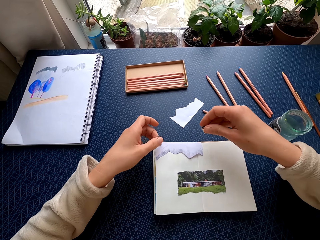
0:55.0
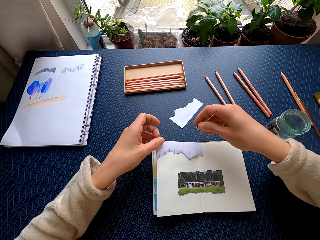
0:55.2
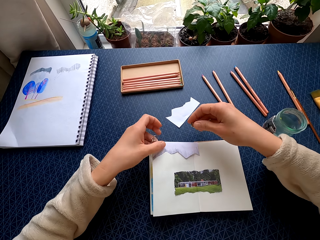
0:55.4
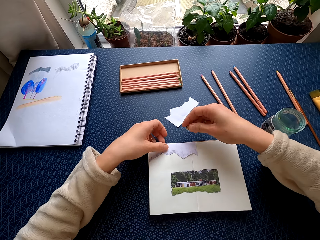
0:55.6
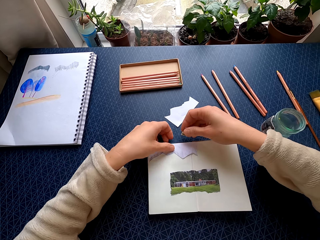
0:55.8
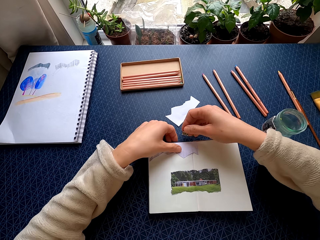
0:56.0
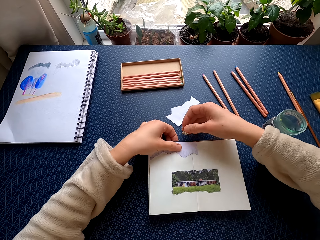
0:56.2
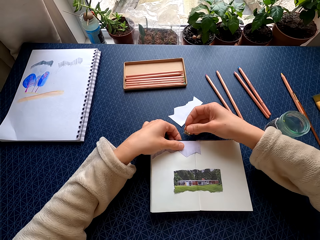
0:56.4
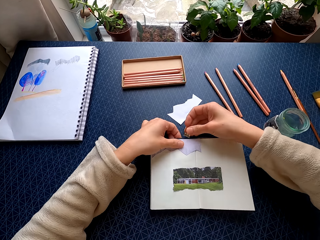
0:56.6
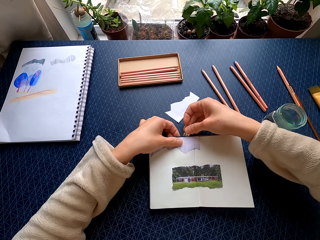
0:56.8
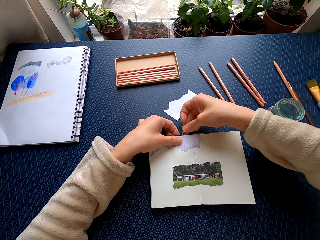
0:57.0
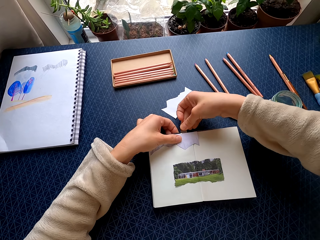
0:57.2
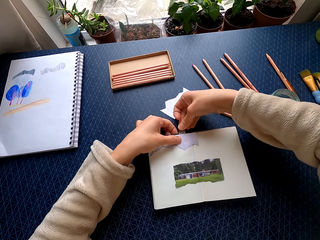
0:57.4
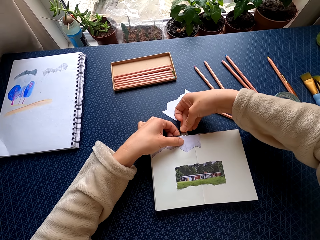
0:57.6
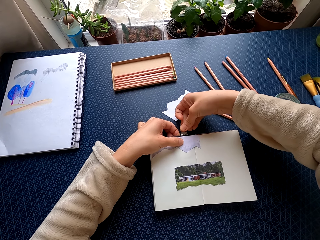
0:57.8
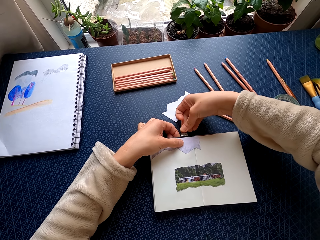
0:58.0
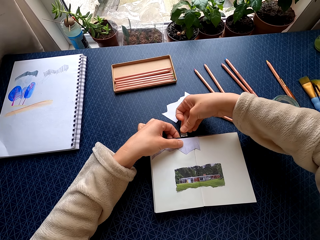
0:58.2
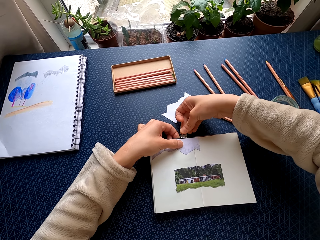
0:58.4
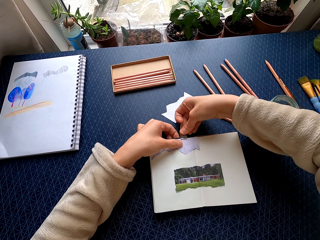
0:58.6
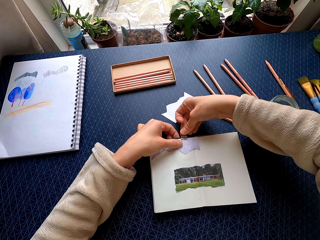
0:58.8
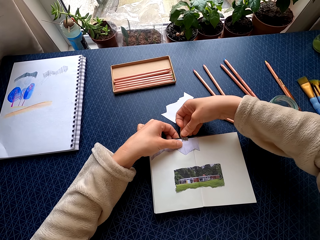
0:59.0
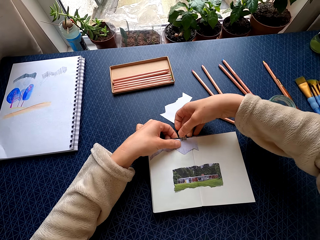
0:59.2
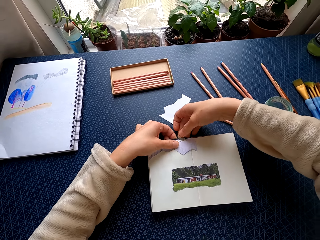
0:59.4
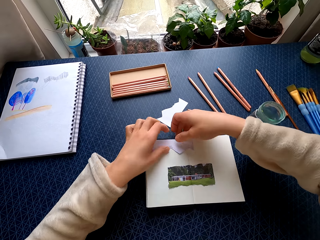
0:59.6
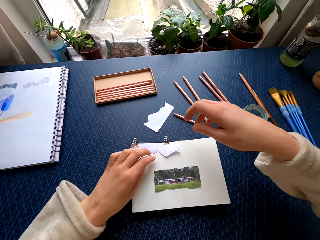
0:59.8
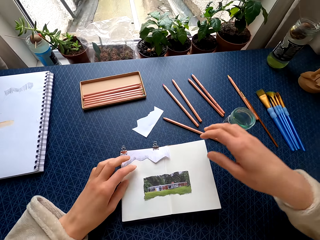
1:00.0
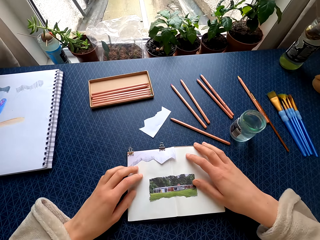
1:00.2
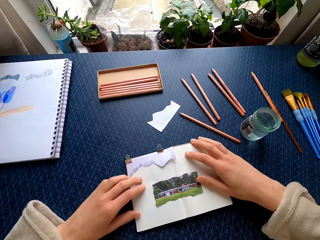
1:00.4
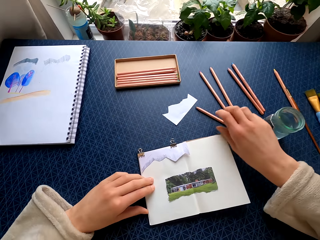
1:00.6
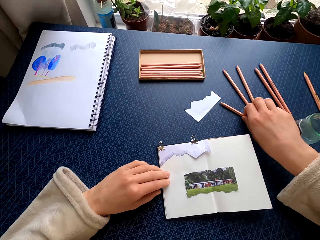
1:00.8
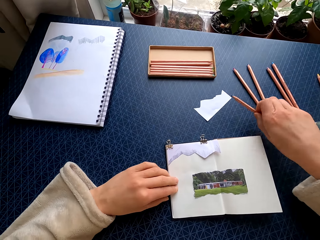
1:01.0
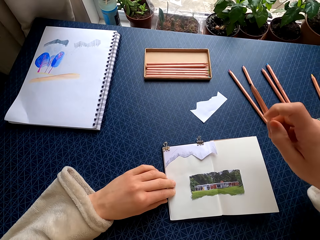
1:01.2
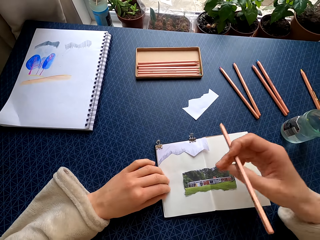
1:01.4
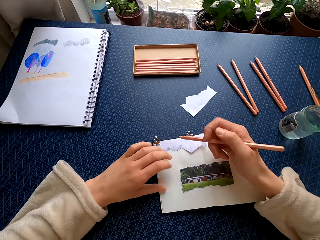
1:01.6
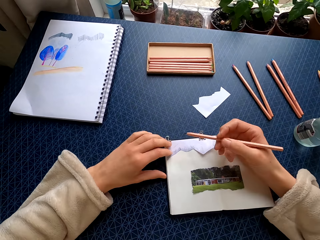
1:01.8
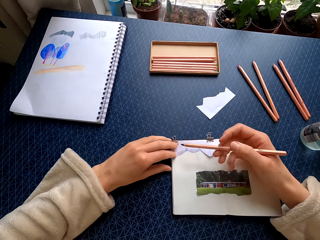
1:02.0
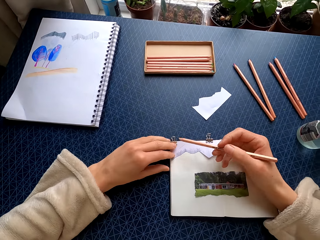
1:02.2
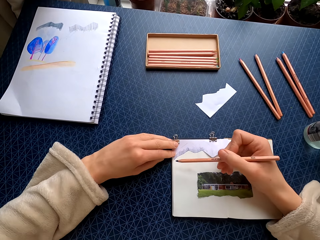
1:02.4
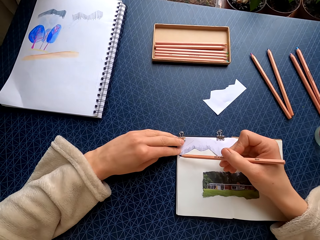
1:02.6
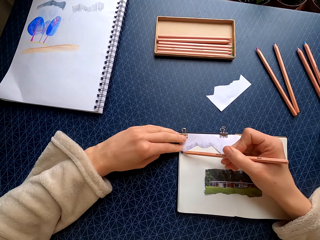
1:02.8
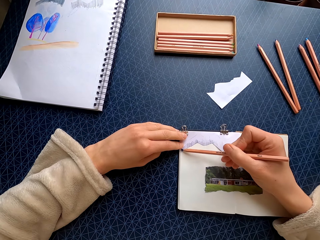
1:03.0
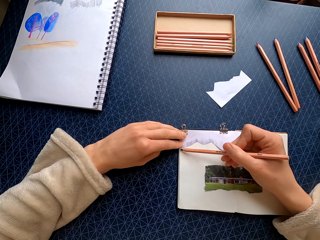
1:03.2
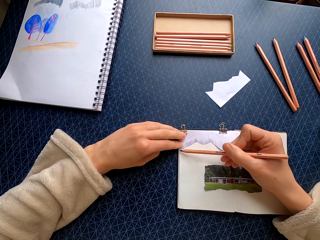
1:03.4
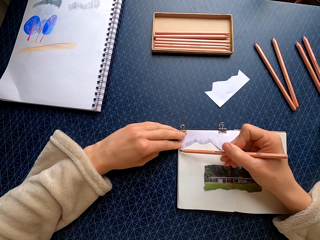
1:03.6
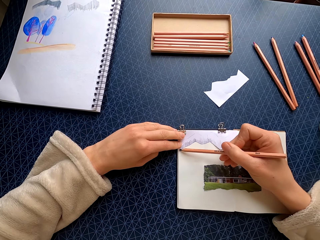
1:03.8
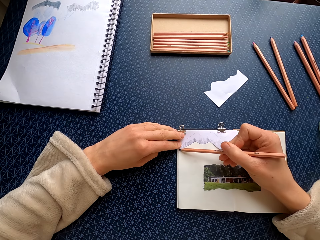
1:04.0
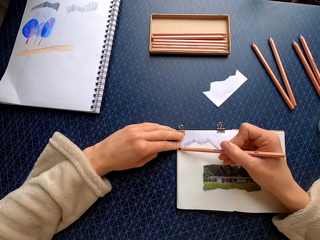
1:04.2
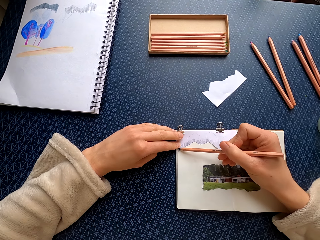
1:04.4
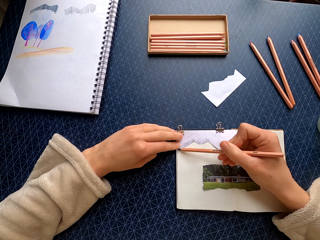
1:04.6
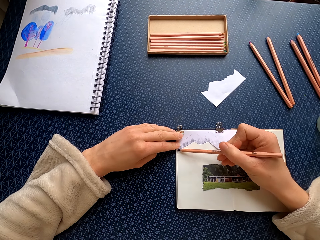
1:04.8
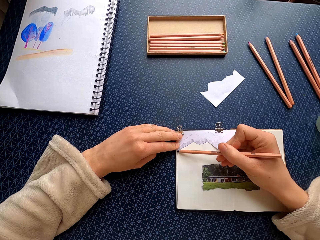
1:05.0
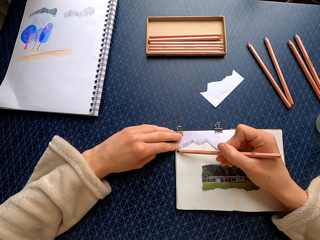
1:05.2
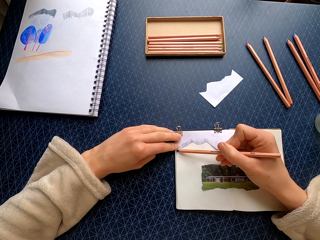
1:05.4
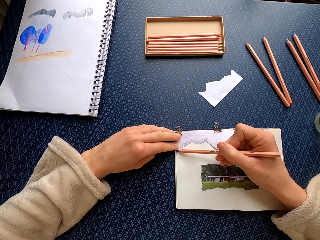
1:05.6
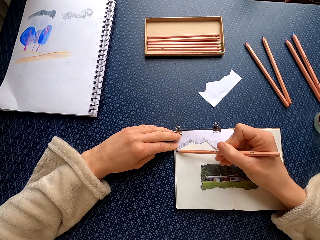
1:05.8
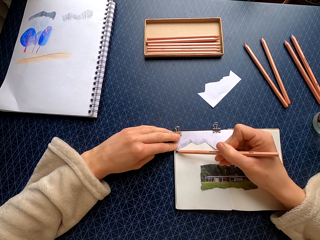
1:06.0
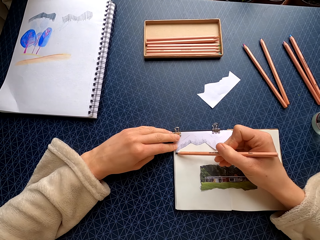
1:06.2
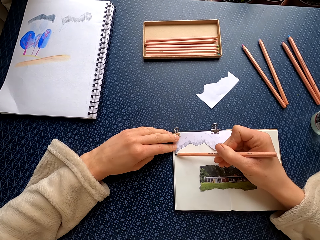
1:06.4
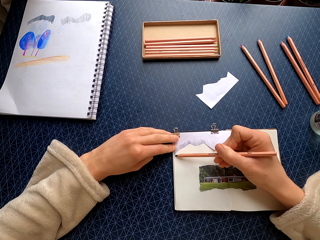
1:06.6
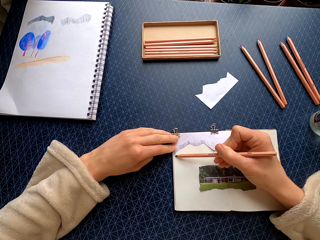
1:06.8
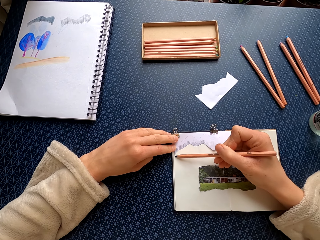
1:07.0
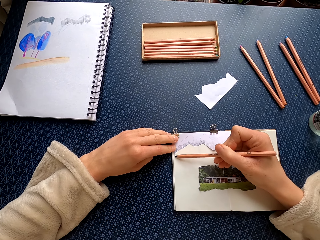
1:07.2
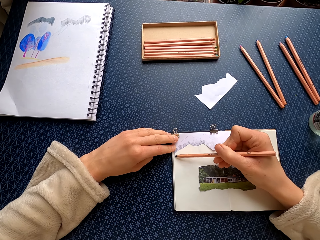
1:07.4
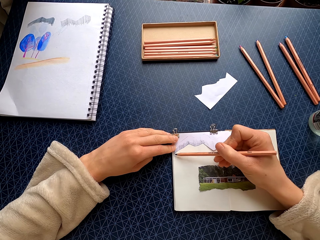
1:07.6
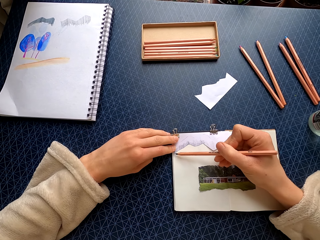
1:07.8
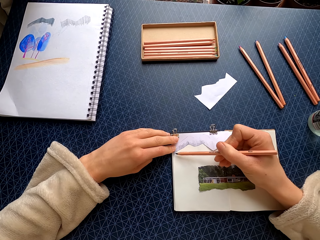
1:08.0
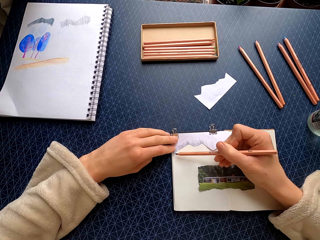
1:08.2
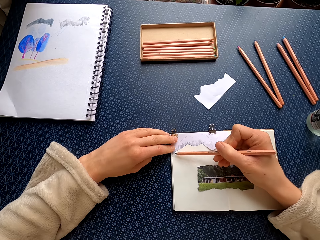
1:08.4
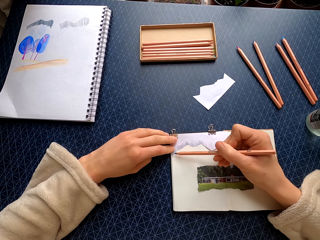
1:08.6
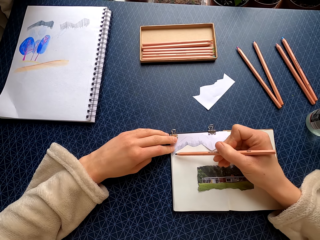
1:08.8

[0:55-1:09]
The camera wearer places the clip on the piece of paper. She moves the book. She picks up the color pencil. She colors the book with the pencil.

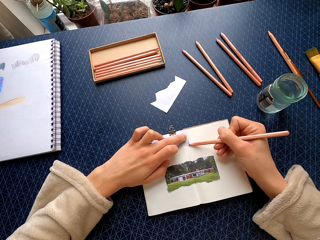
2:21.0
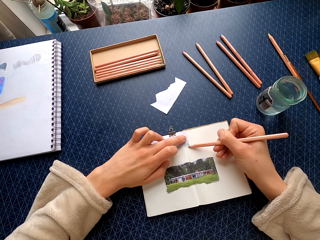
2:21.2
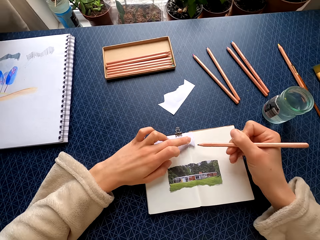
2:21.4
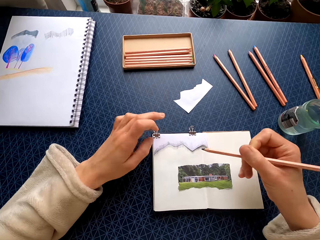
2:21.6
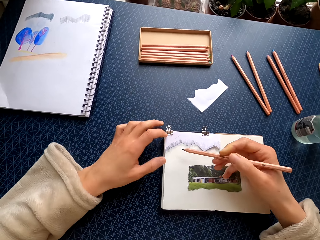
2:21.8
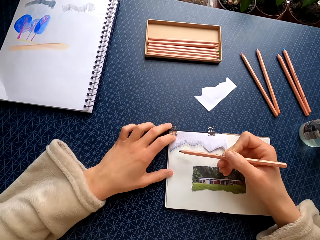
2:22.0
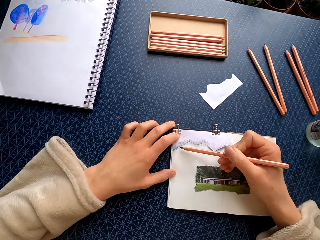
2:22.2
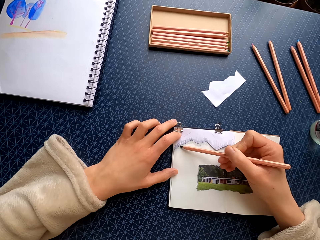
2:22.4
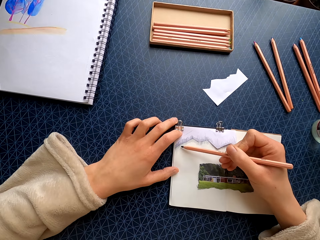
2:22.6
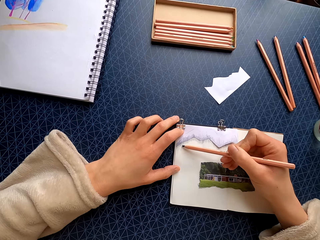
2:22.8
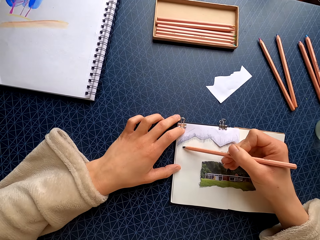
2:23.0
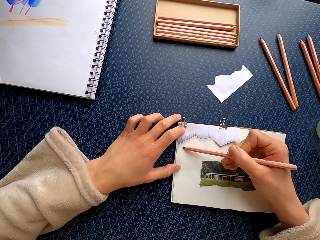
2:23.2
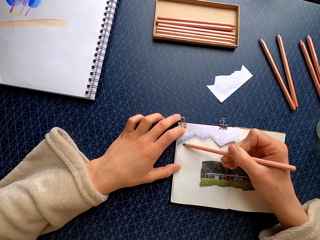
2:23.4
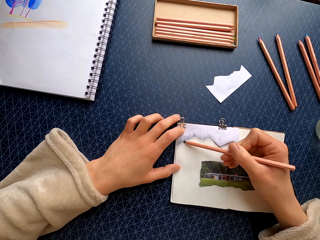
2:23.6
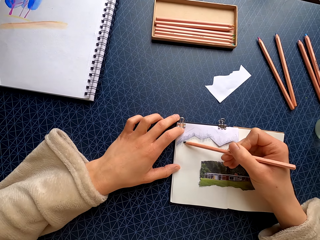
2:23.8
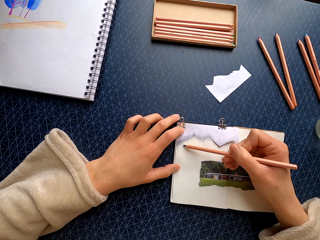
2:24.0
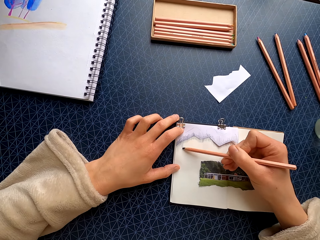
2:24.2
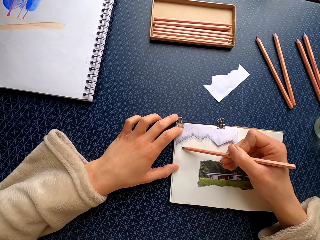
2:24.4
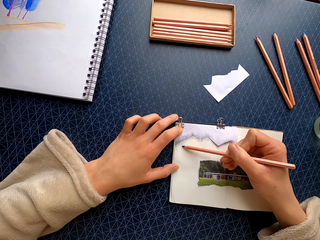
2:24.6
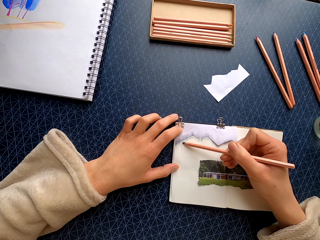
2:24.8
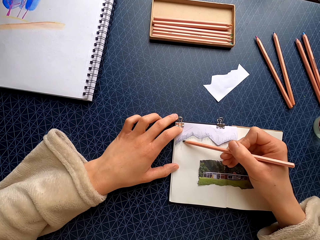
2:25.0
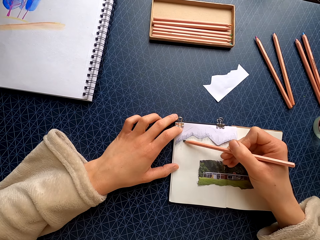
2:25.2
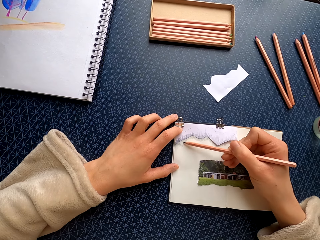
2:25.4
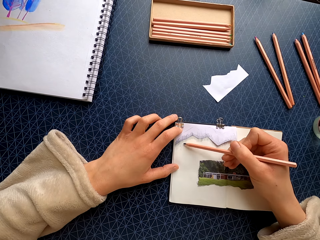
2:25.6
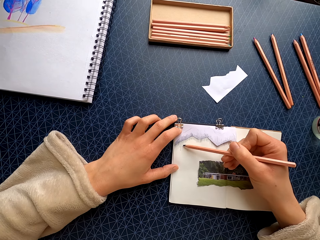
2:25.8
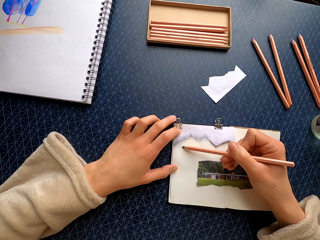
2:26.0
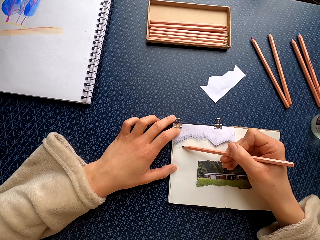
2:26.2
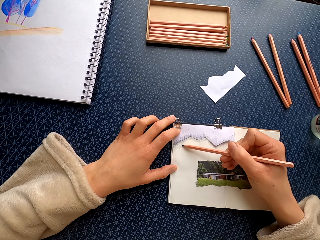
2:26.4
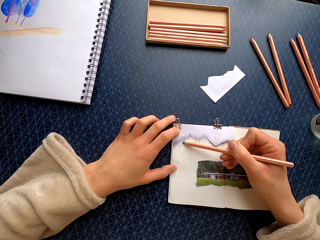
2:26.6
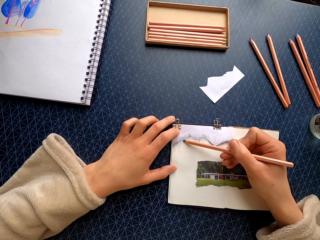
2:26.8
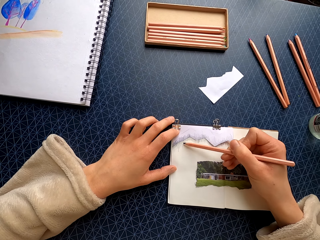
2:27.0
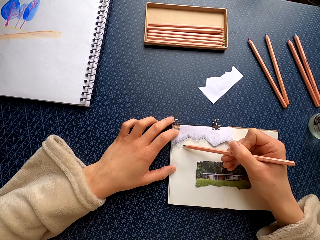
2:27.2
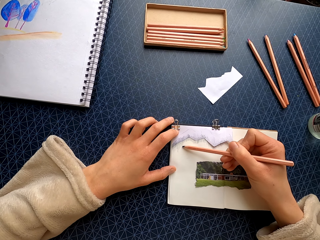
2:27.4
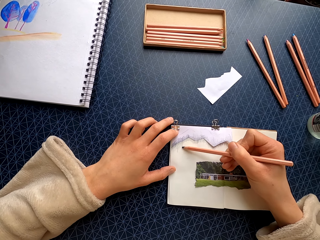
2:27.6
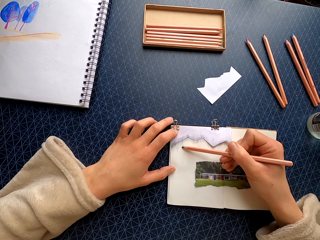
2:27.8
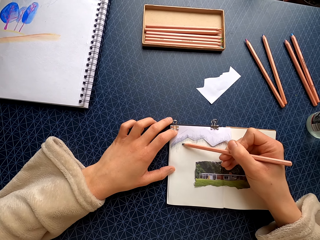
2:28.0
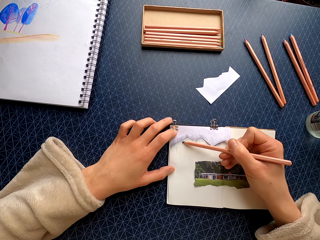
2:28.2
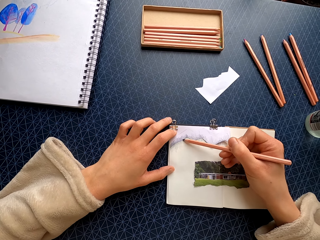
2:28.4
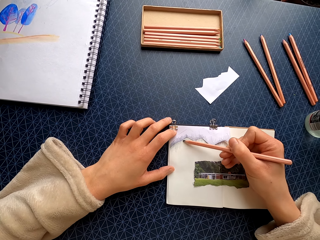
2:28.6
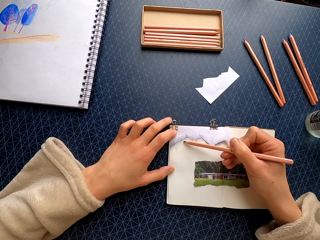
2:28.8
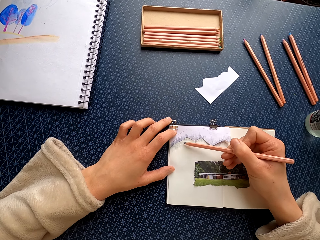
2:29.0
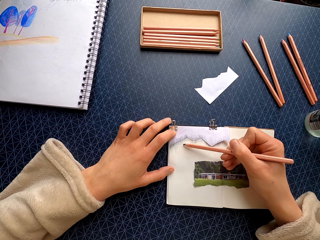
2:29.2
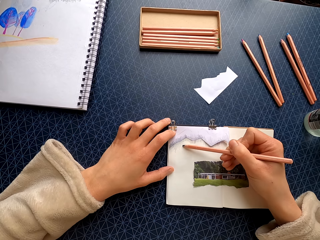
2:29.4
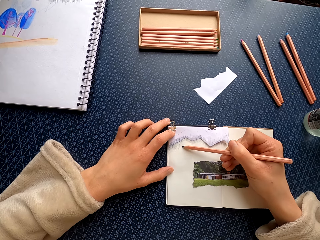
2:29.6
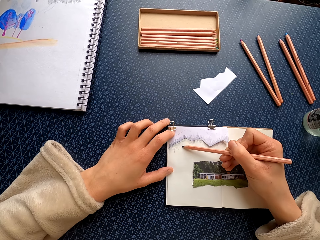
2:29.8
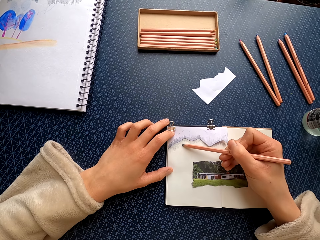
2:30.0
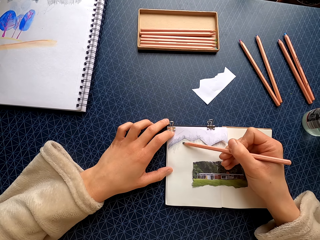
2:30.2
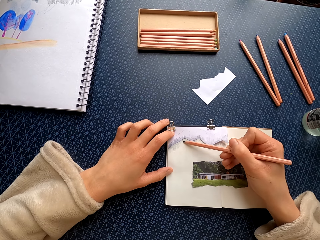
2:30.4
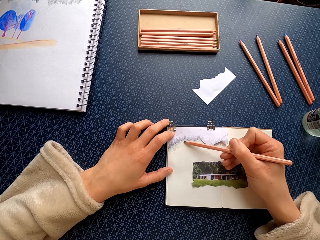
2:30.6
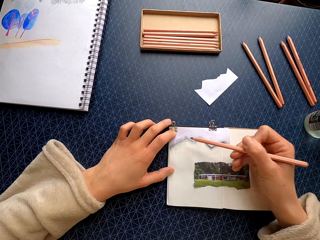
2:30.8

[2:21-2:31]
The camera wearer holds the piece of paper with her left hand. She colors the book with the pencil.
